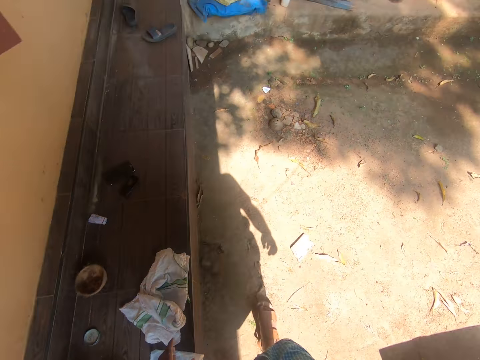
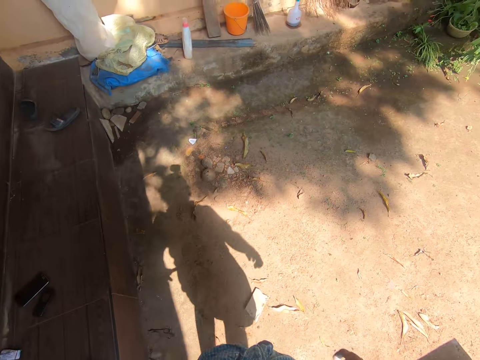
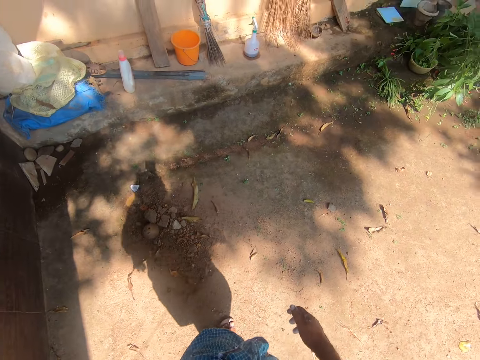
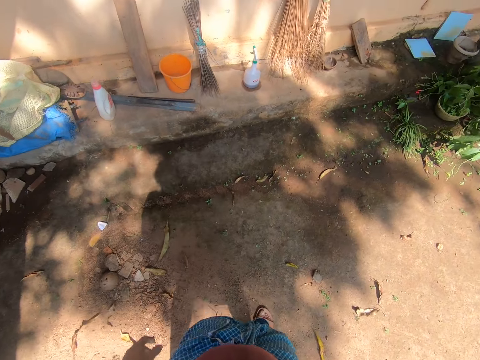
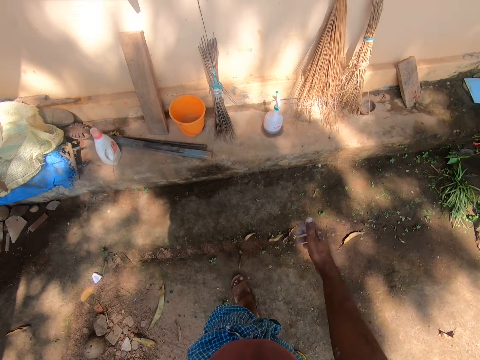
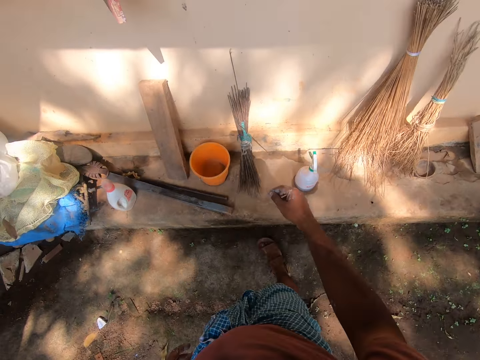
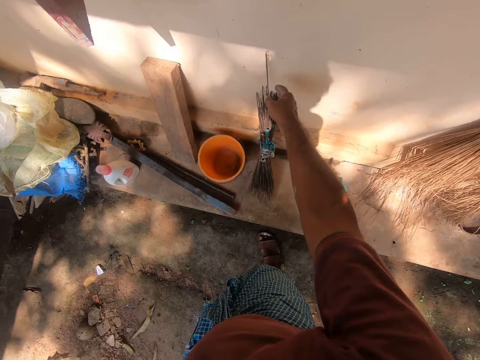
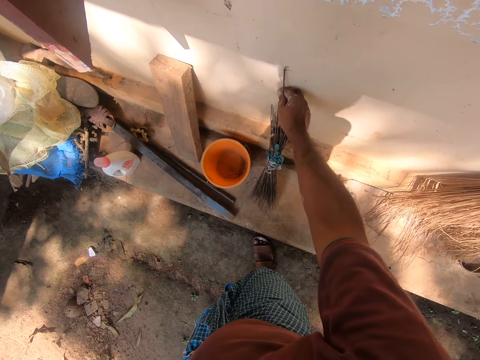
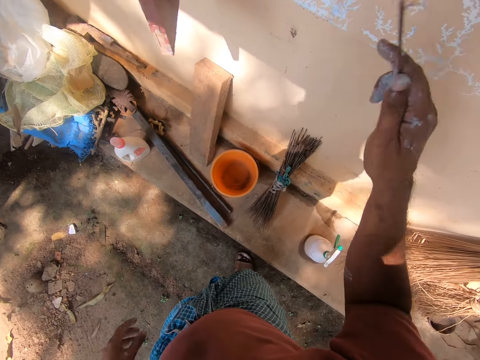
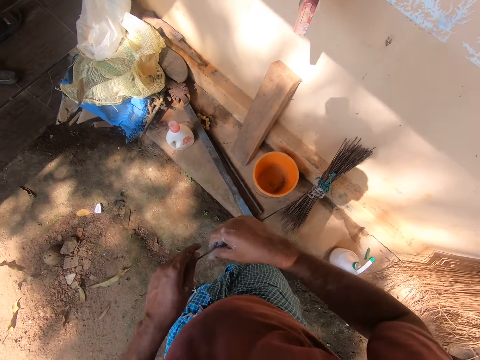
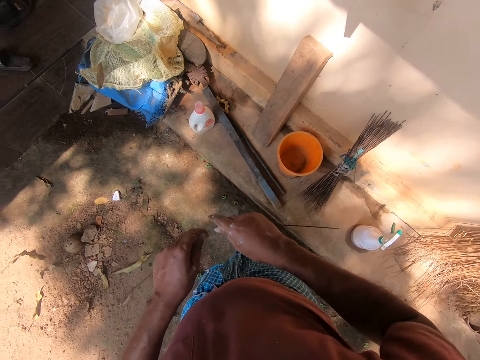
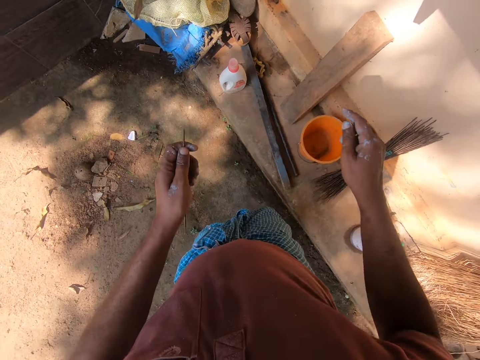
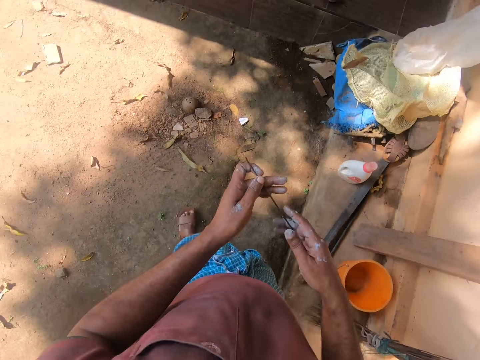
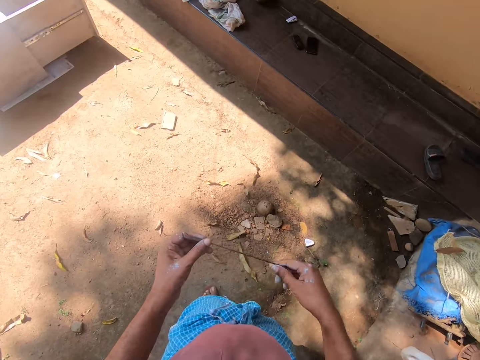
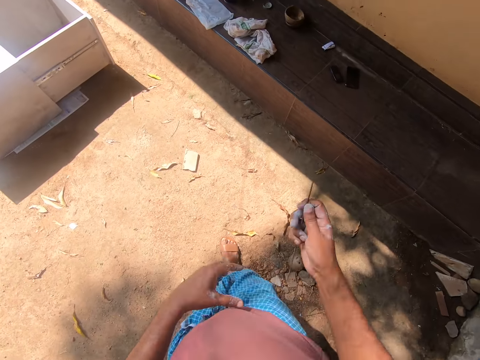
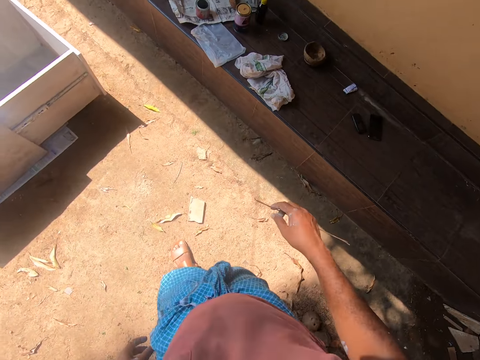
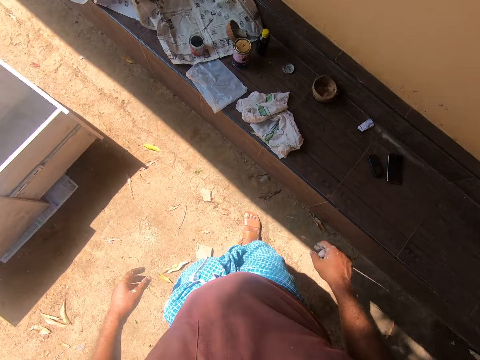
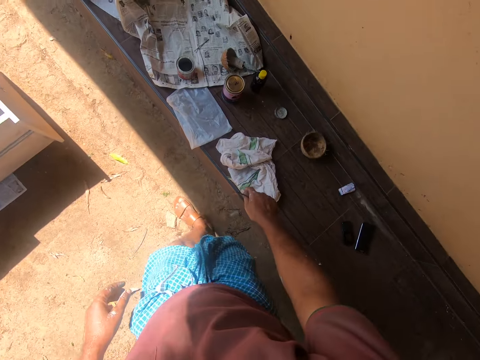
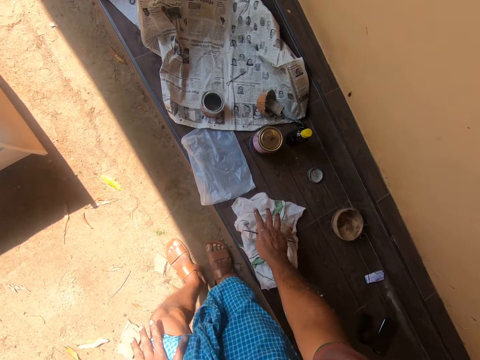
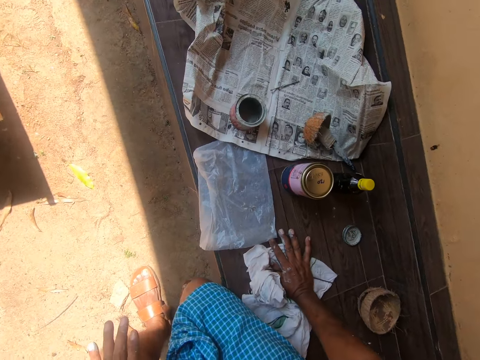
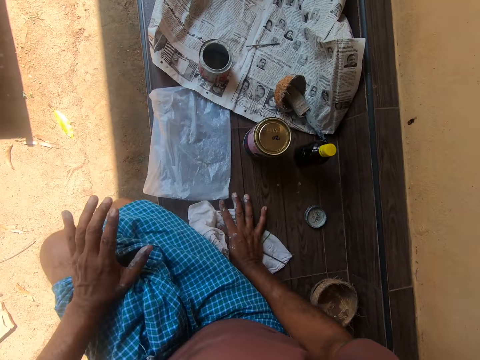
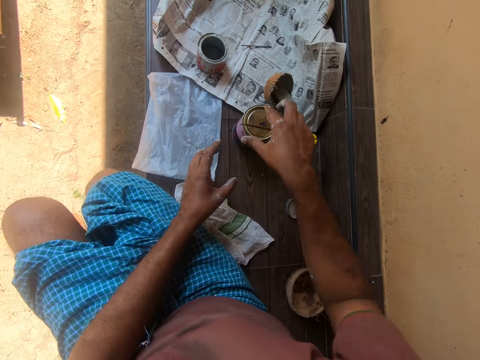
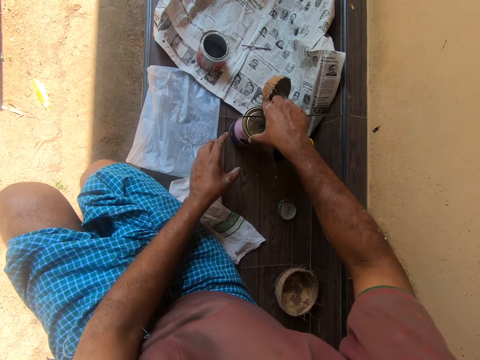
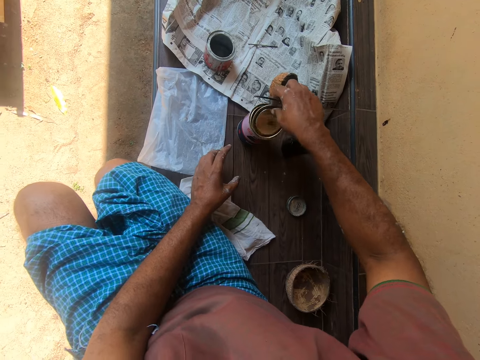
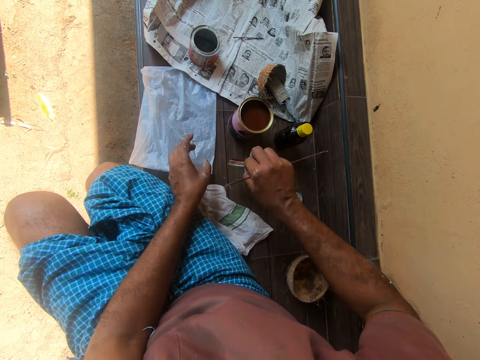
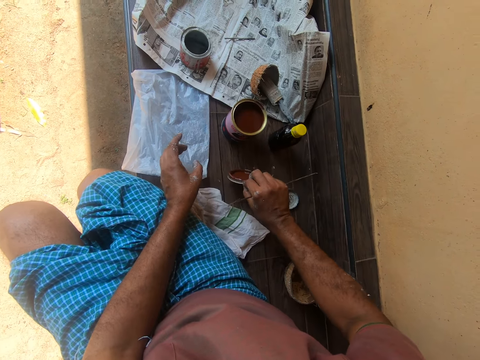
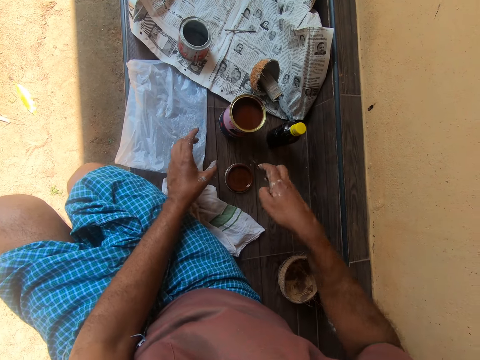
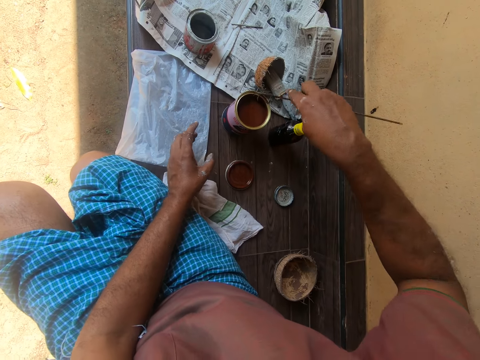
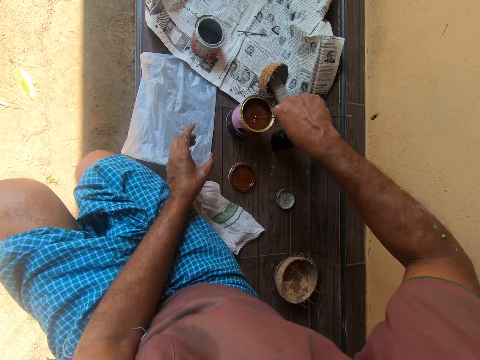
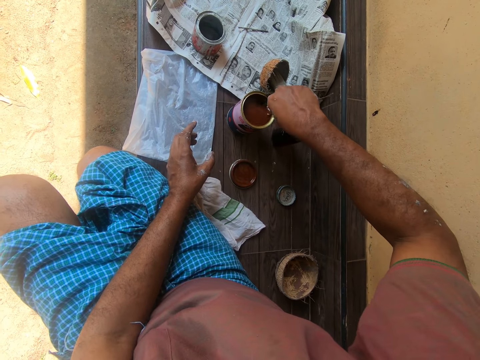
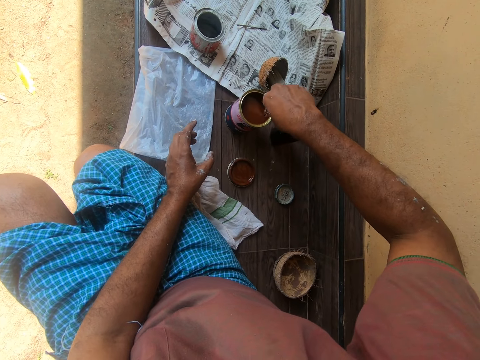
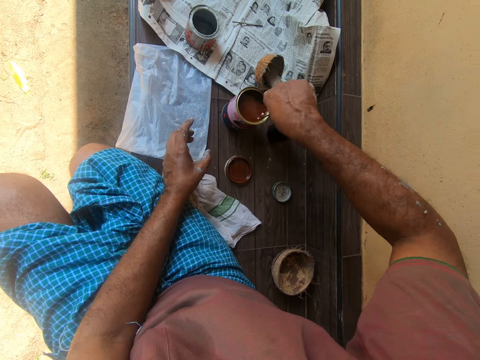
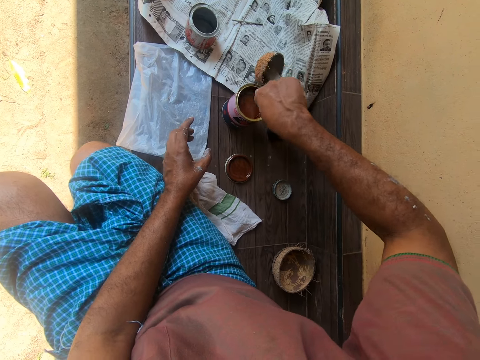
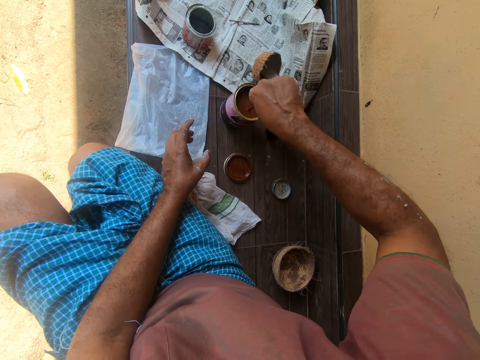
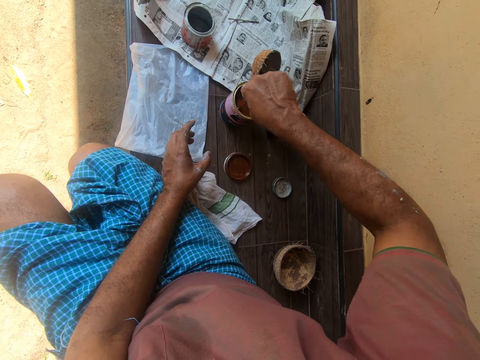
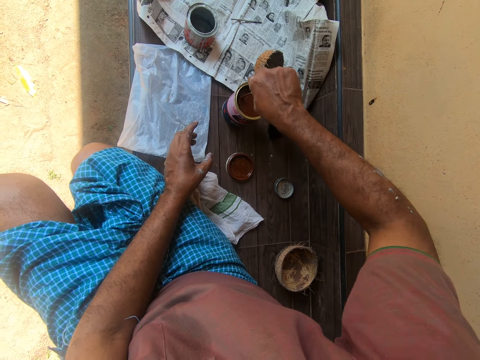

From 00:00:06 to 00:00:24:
The camera wearer stands up and walks around. They stand. They take a broom stick on a wall, turn the stick, hold the stick with both hands, cut the stick, throw part of the stick on the ground, and move the right hand. They walk towards the paint can or tin. They hold the stick with both hands, turn the stick, and hold the stick with the right hand. They stretch a hand on a bench, bend, and lean a hand on the bench. They sit on the bench. They hold the paint tin on the bench, open the paint tin, and put the tin lid on the bench. They lift the stick near the paint tin and stir paint in the tin with the stick.

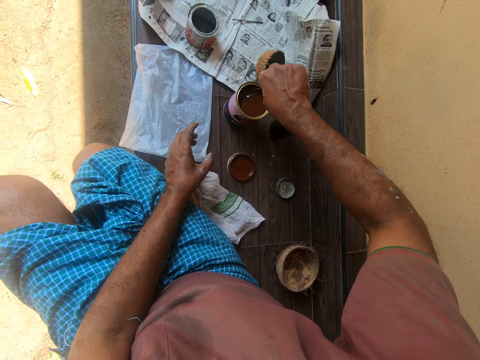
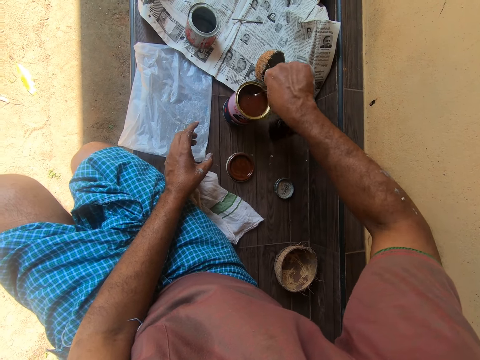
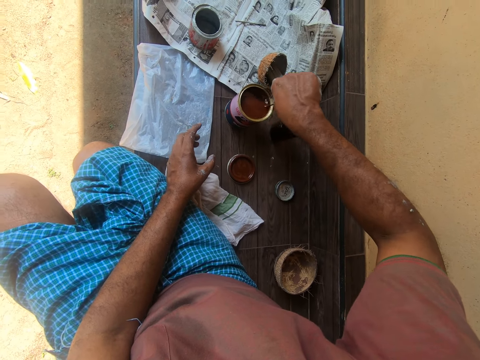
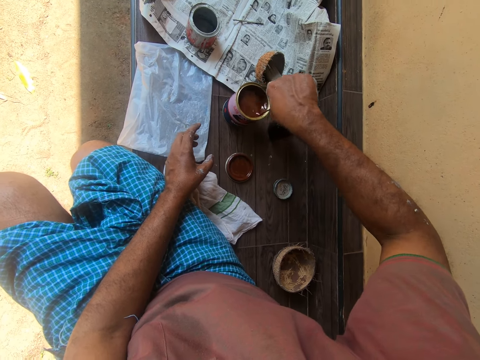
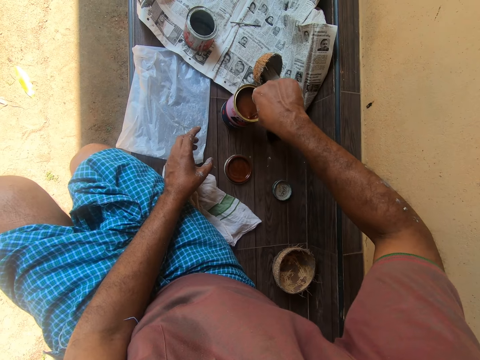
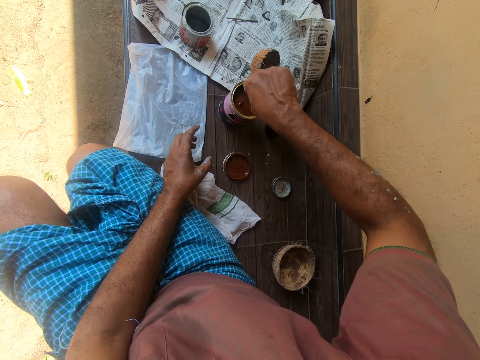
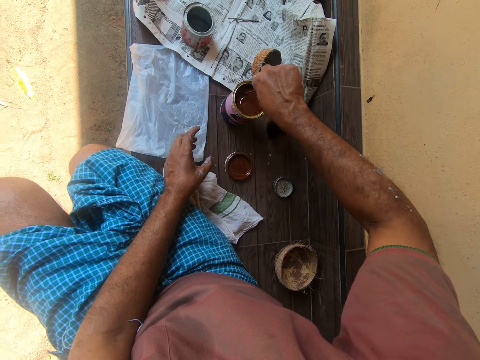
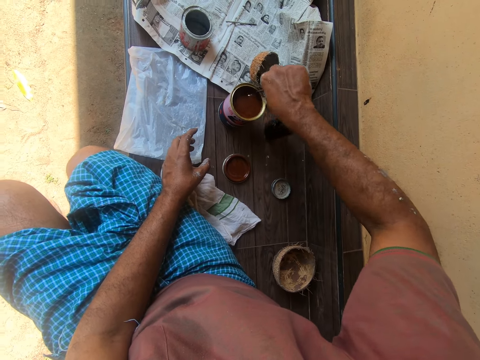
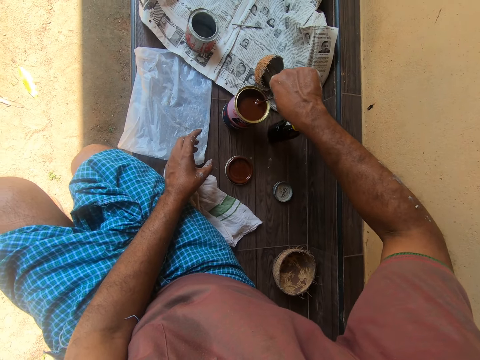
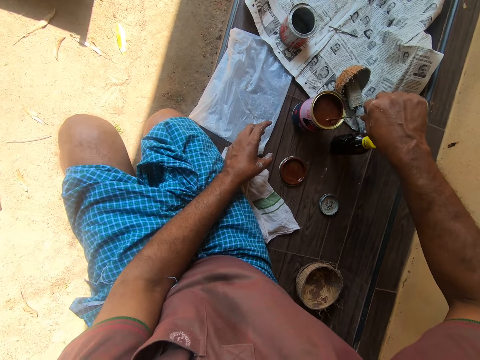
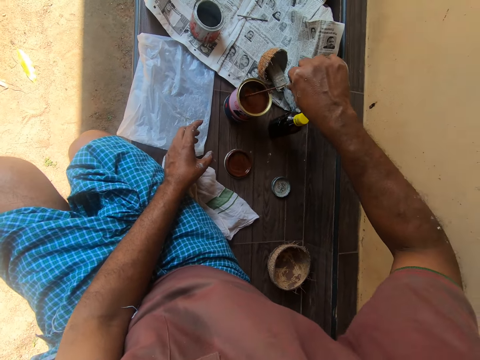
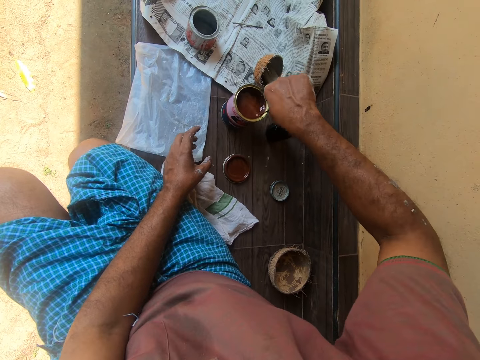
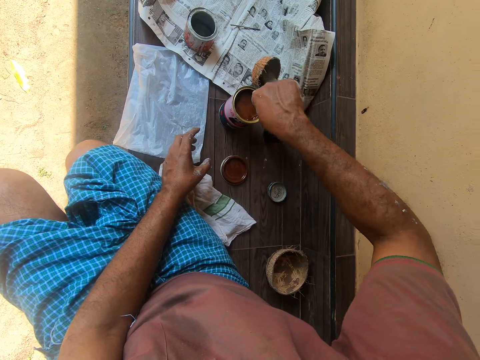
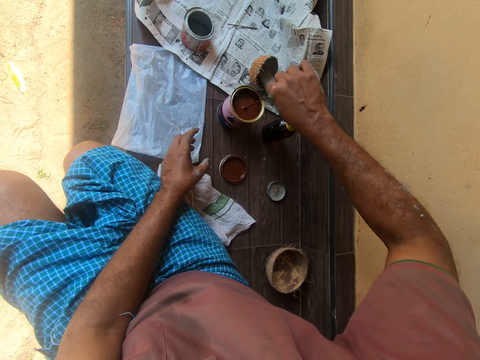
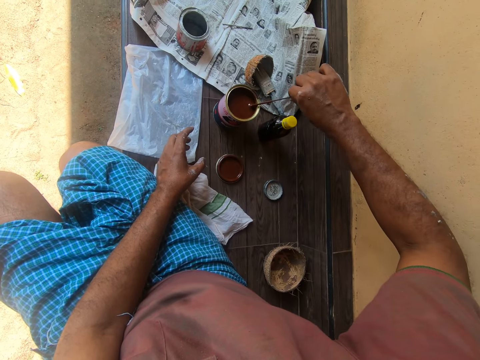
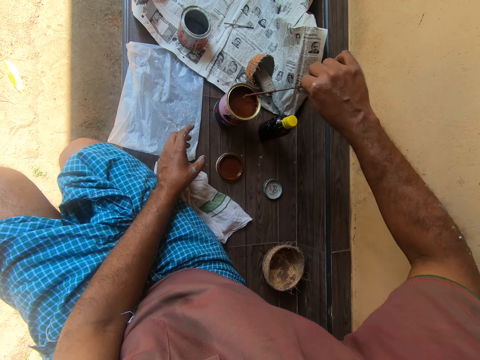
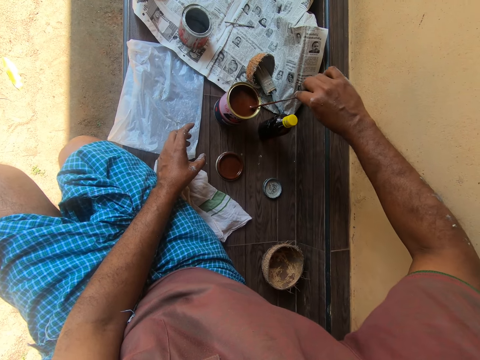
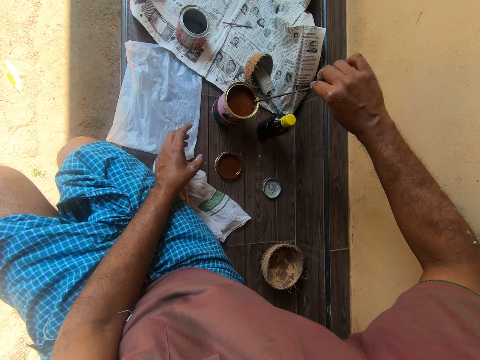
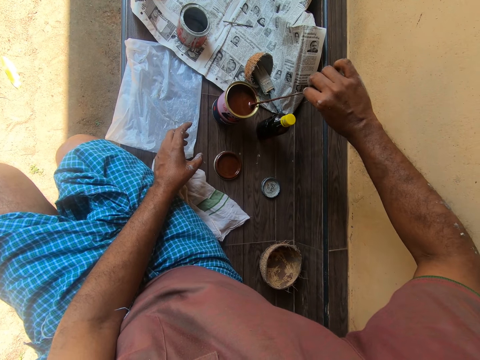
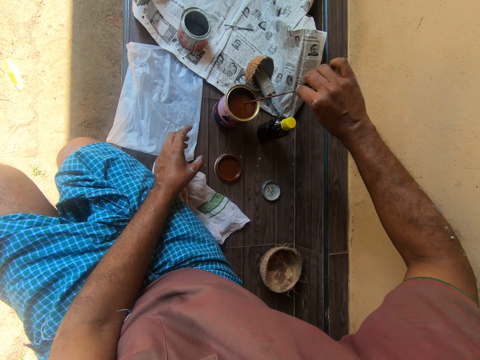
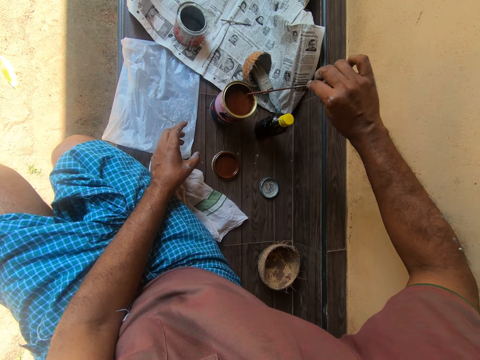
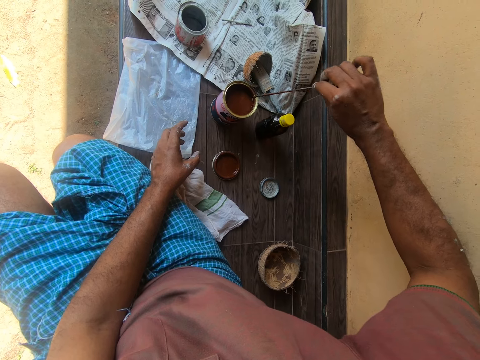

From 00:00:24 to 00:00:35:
The camera wearer wipes paint from the stick on the tin. They stir paint in the tin with the stick. They wipe paint from the stick on the tin.
